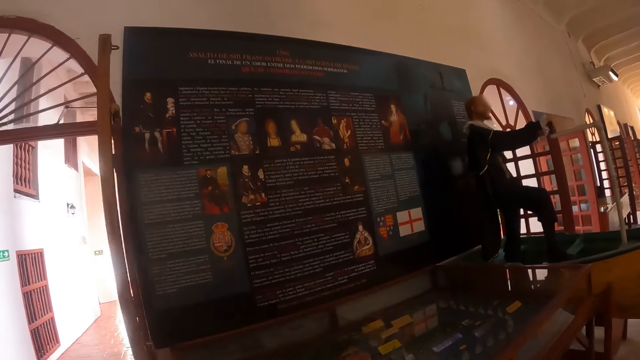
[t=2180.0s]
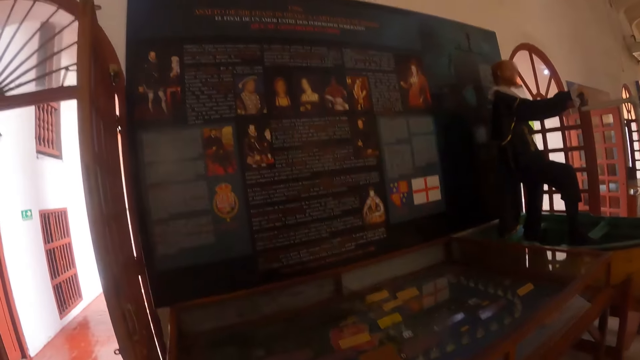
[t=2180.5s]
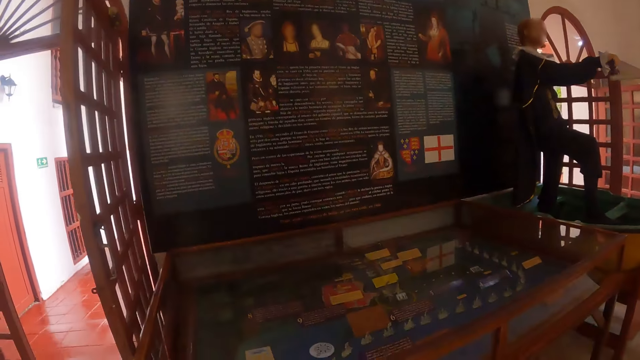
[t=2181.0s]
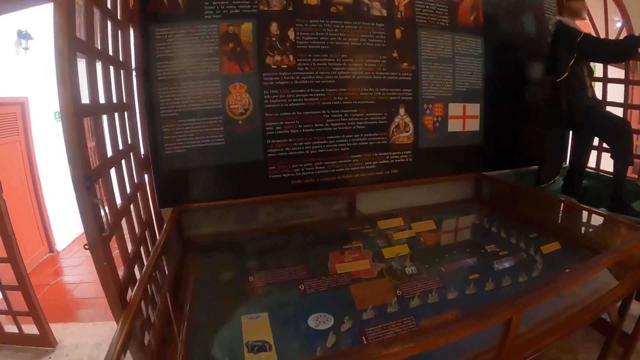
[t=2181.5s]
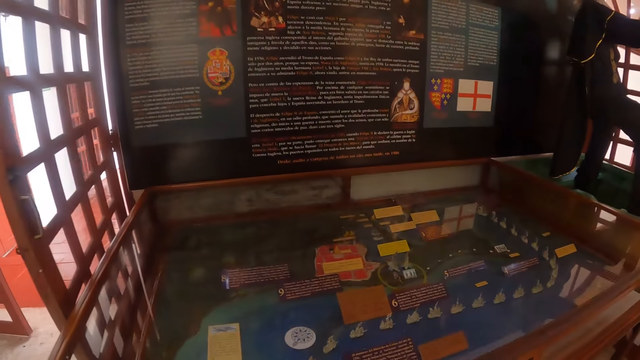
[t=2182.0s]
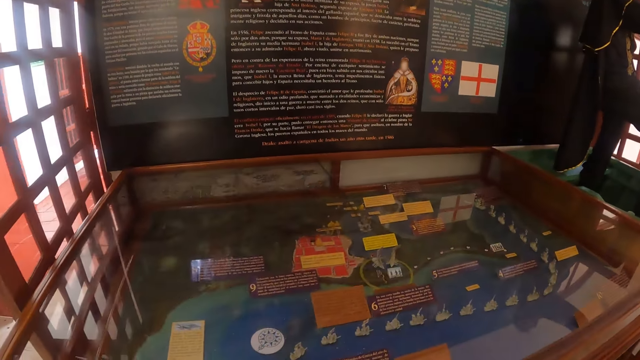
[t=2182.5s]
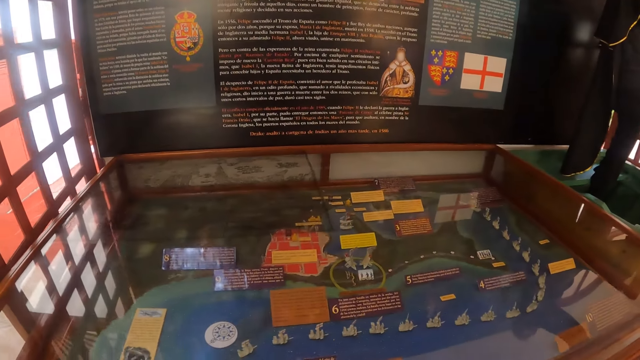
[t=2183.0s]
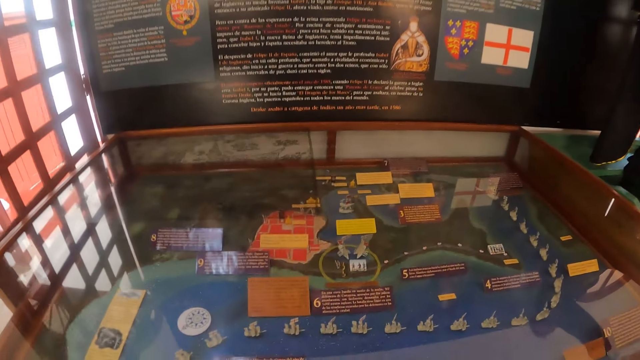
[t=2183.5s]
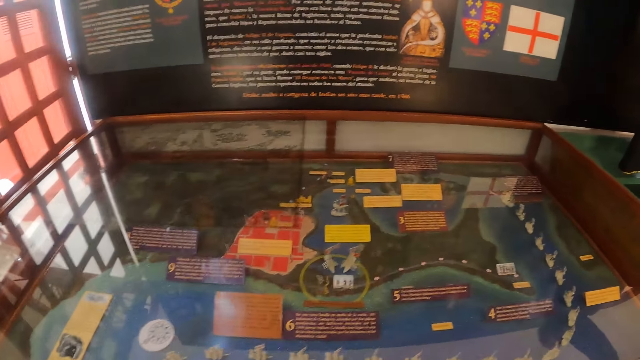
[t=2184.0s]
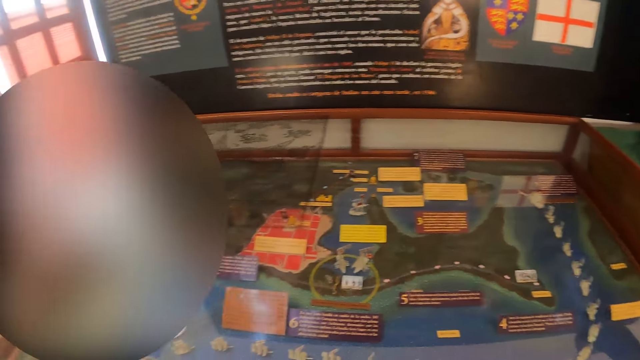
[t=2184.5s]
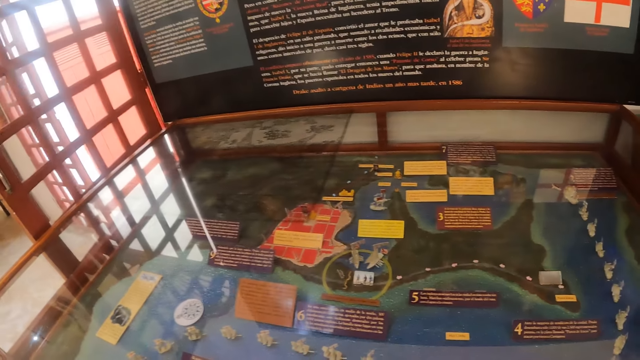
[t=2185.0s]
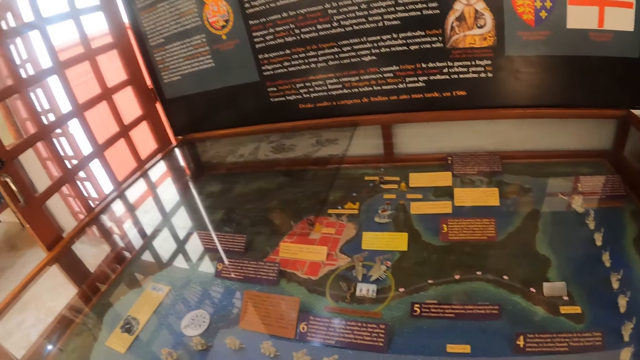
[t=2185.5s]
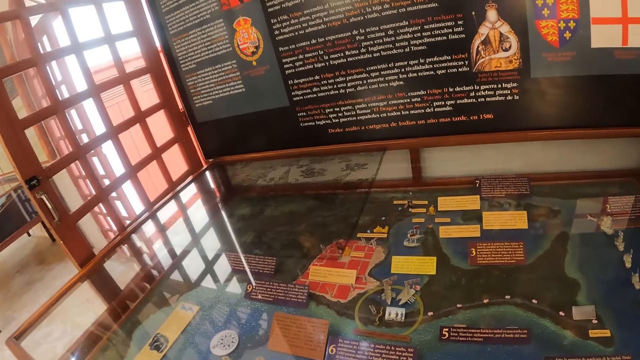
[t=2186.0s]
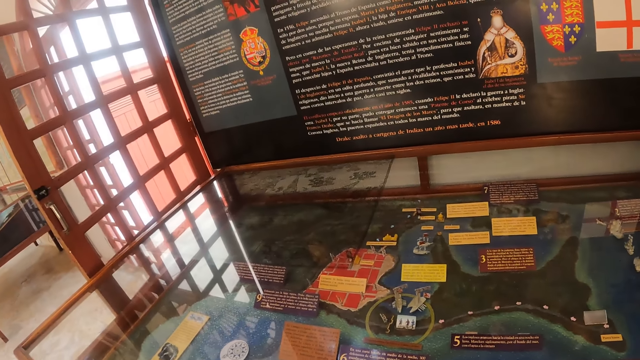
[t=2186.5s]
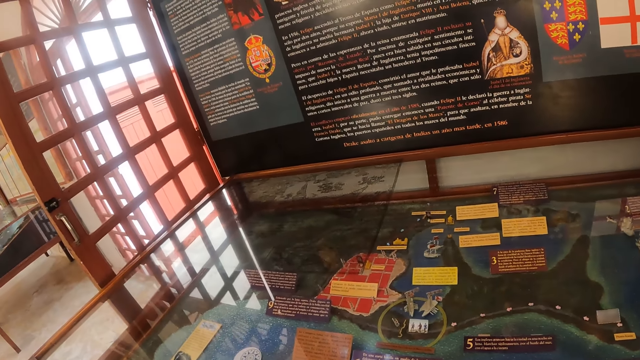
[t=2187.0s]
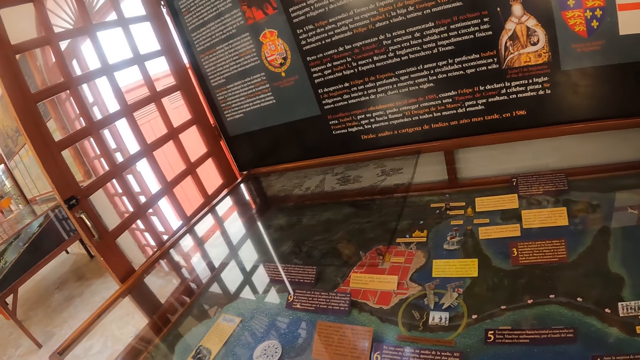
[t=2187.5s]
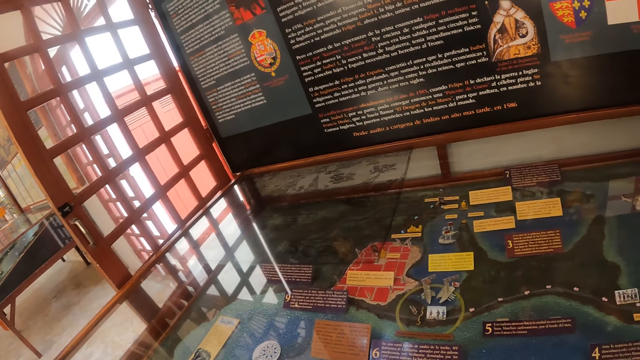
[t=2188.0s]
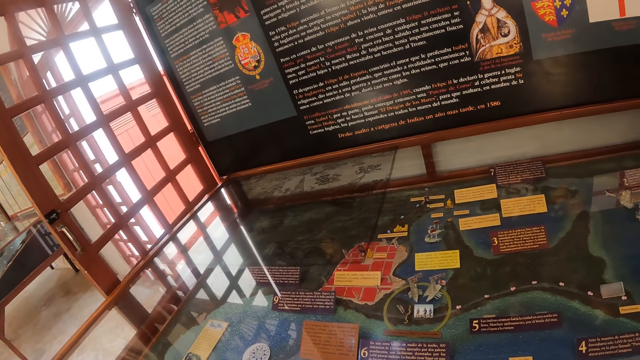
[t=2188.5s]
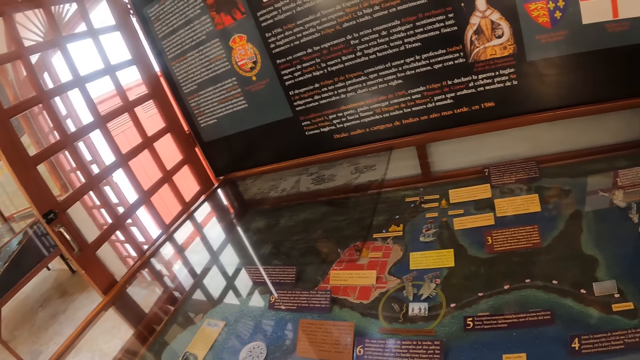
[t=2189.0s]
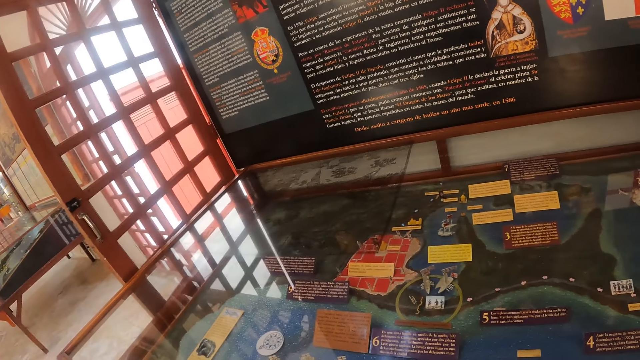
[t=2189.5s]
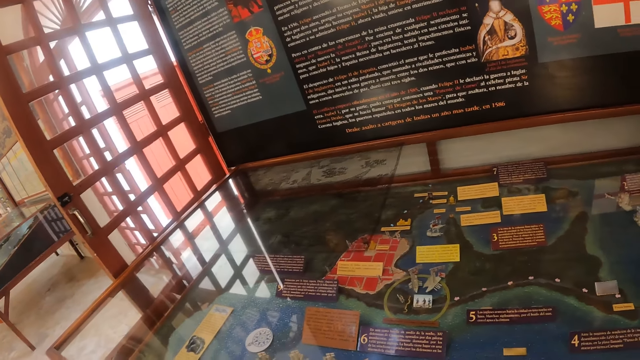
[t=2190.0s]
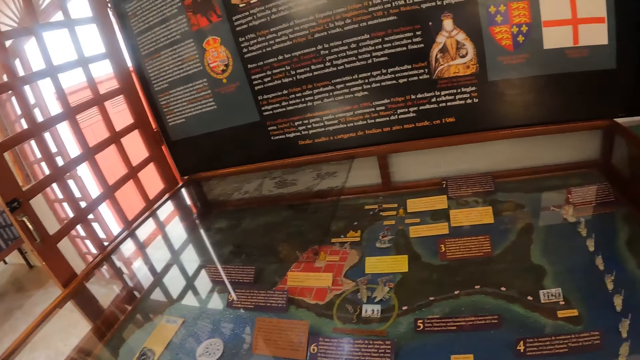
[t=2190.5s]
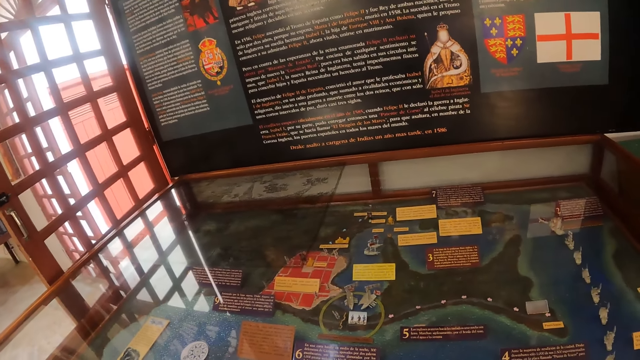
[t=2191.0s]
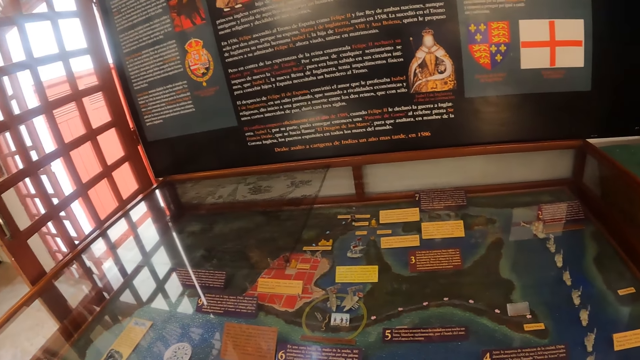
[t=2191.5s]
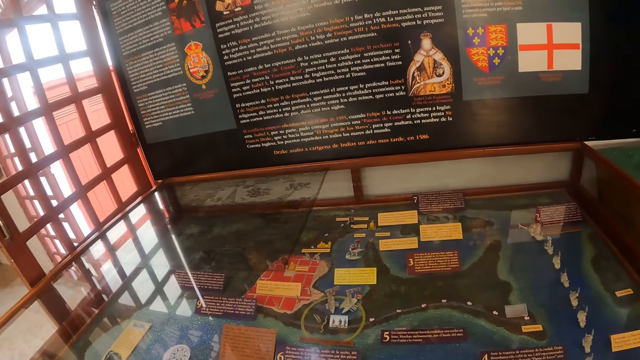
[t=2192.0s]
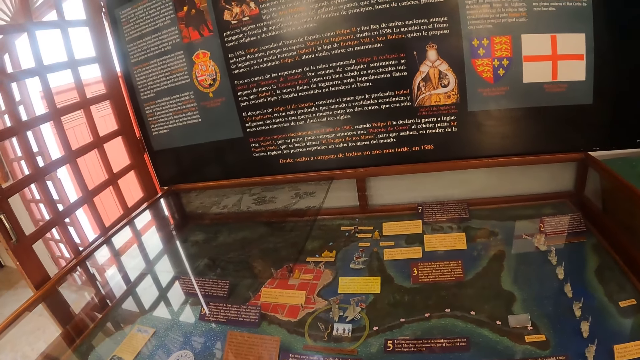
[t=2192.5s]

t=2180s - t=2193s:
The camera wearer looks at the wall. They move around the room.

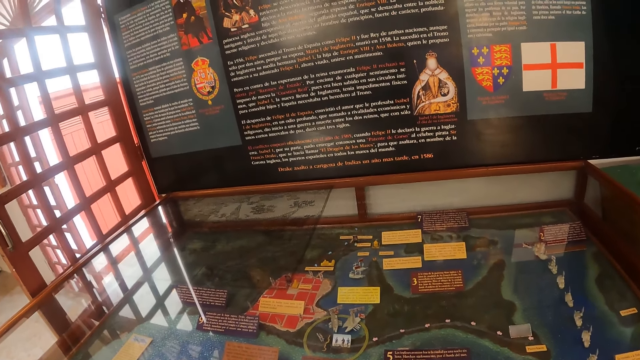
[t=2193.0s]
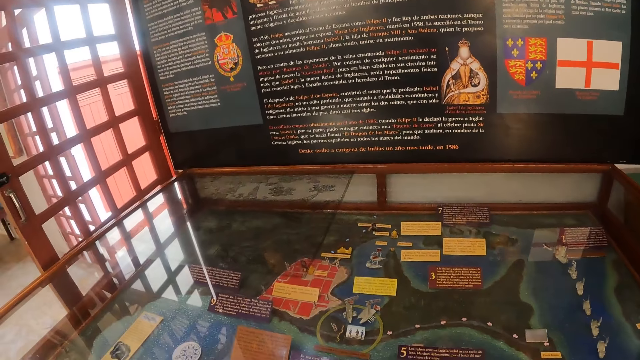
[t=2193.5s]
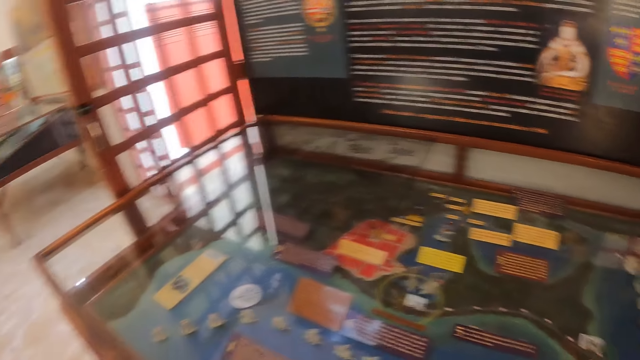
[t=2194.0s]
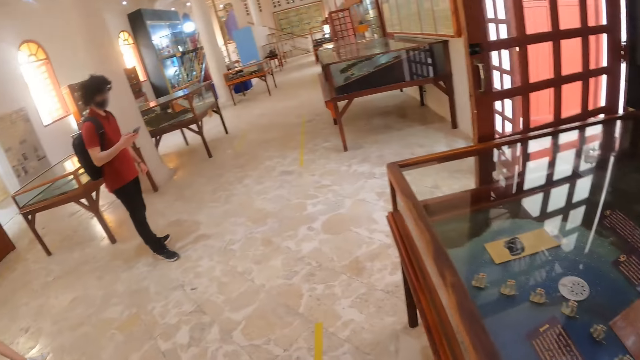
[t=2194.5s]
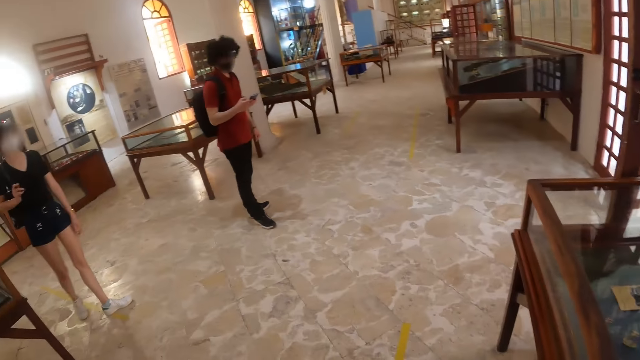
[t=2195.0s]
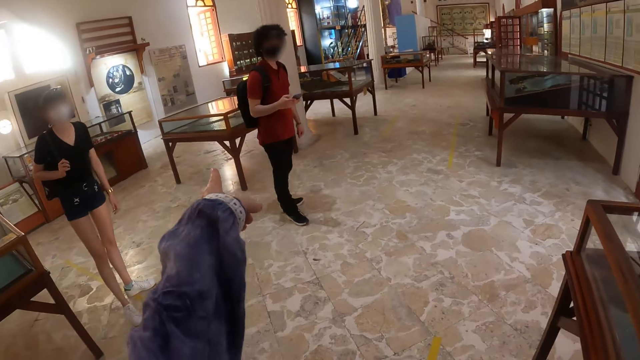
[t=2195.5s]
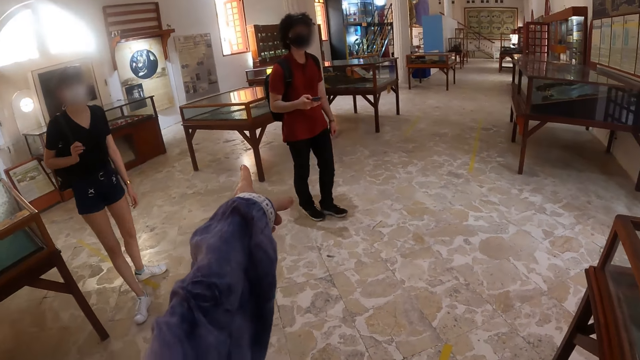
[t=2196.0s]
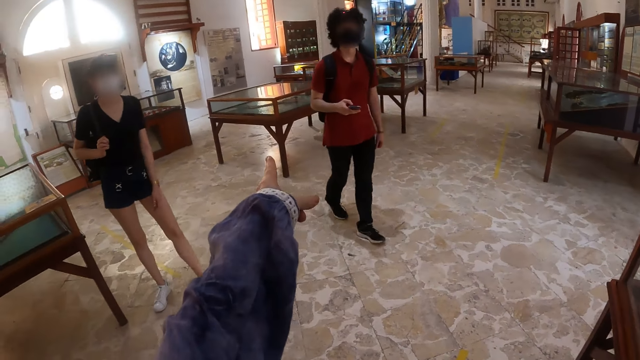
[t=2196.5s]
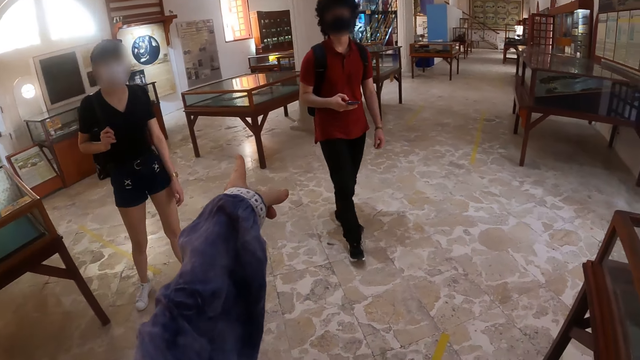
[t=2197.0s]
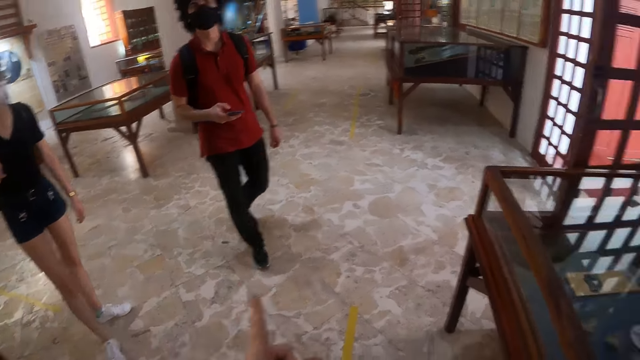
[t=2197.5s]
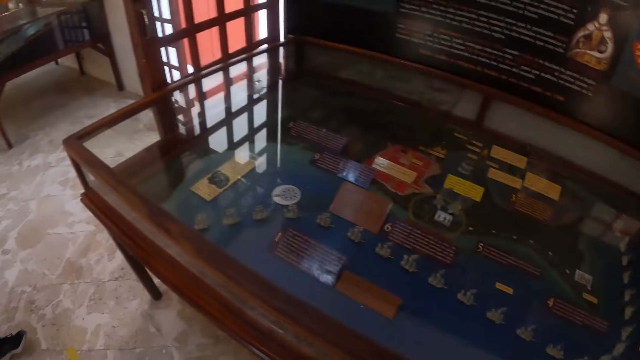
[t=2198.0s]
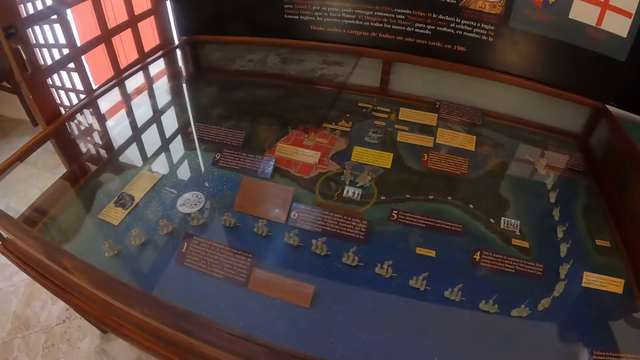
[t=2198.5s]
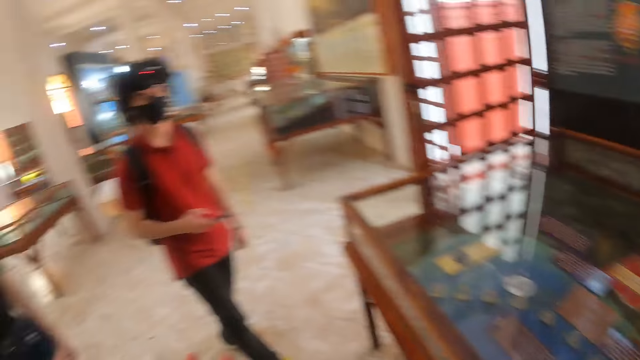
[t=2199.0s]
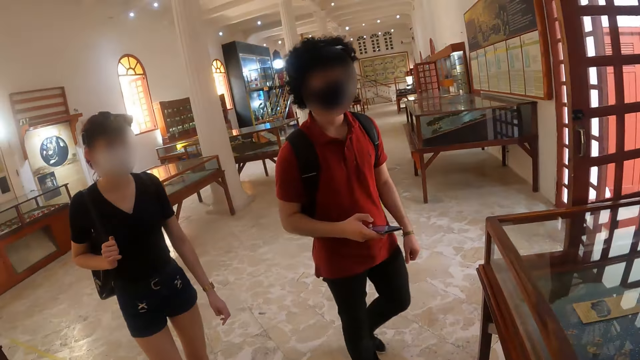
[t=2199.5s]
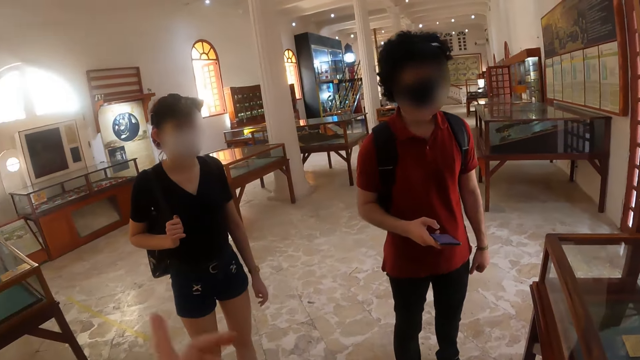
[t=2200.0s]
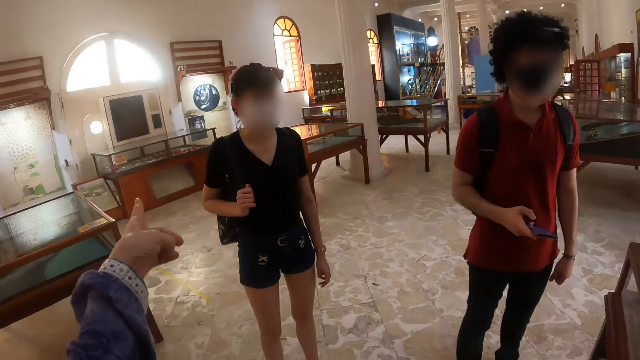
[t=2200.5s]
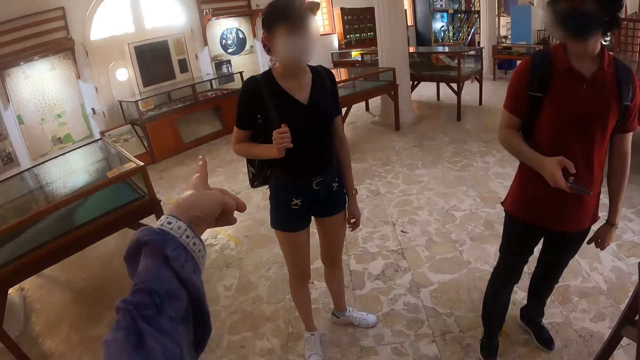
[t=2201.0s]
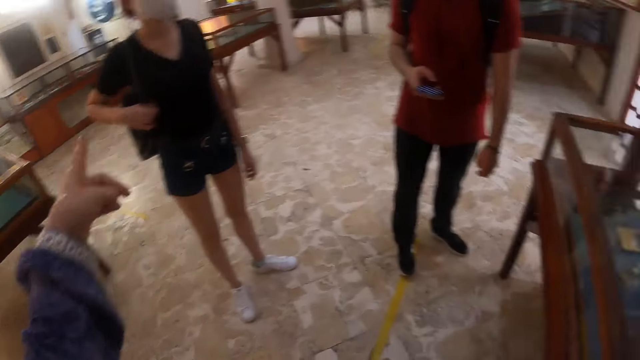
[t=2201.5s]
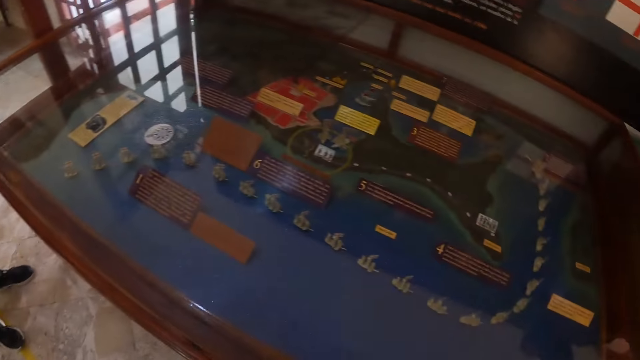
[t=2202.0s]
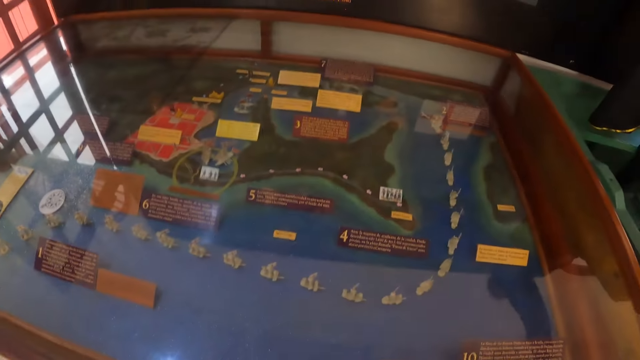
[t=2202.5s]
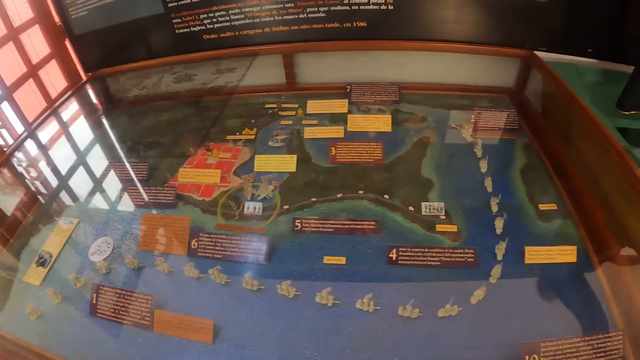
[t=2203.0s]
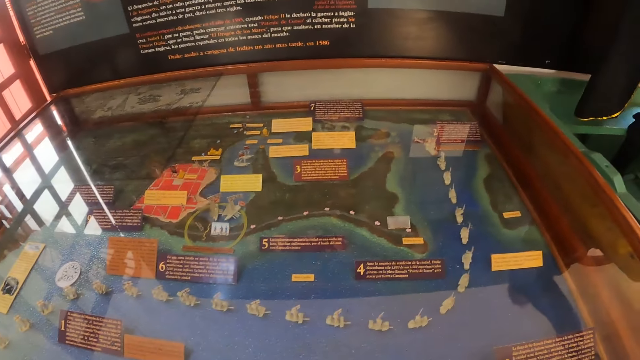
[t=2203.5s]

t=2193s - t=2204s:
A man uses a phone. The camera wearer points at the wall or a table with the left finger. A woman moves a bit. The camera wearer looks around. They interact with the man and the woman. They point at the wall with the left finger. They look around.
